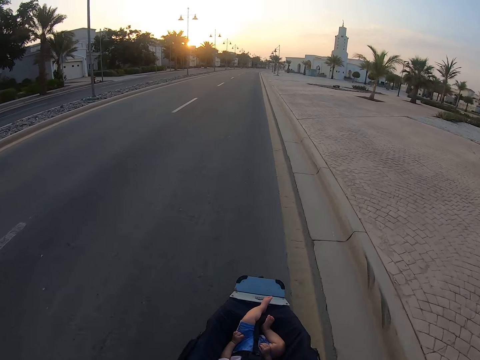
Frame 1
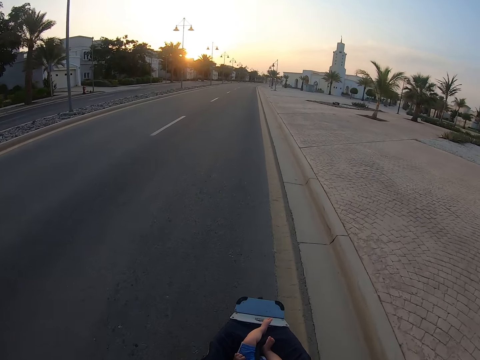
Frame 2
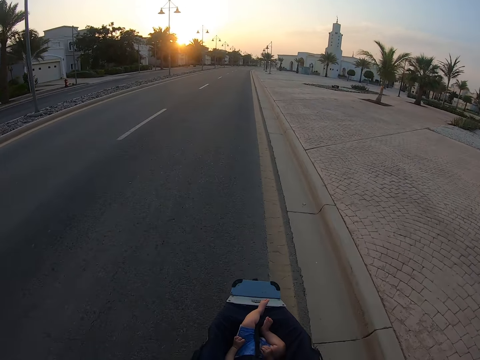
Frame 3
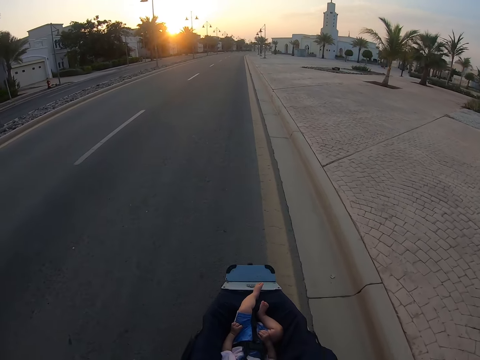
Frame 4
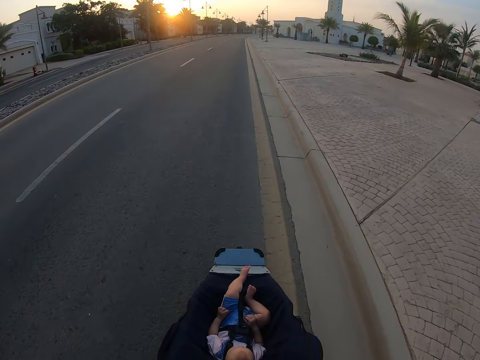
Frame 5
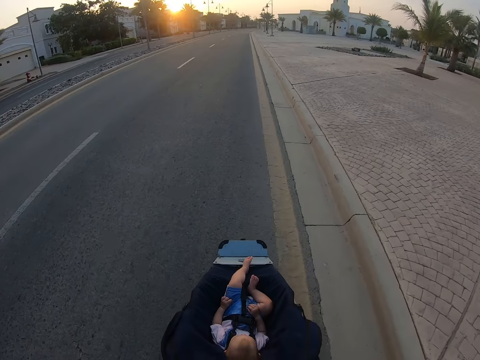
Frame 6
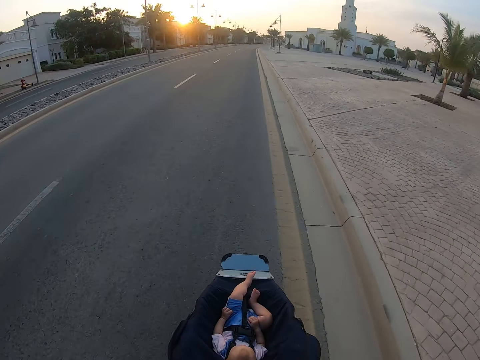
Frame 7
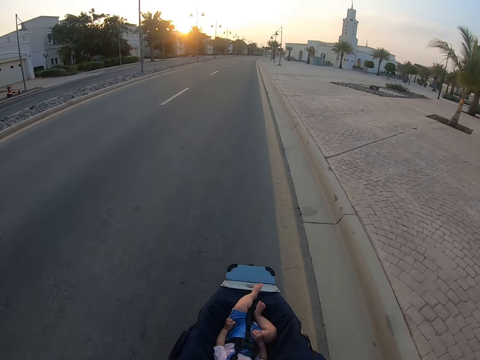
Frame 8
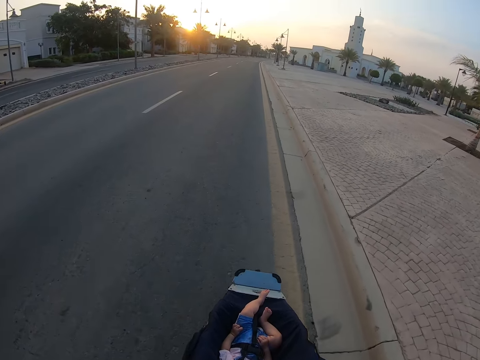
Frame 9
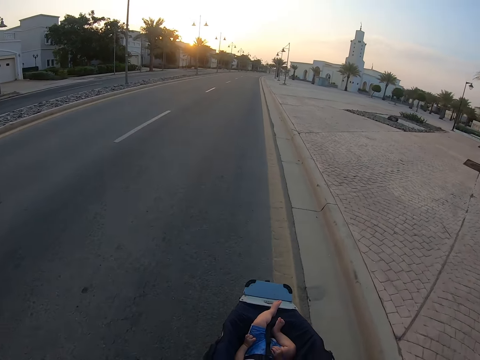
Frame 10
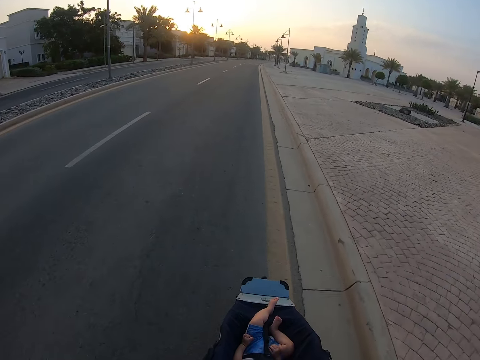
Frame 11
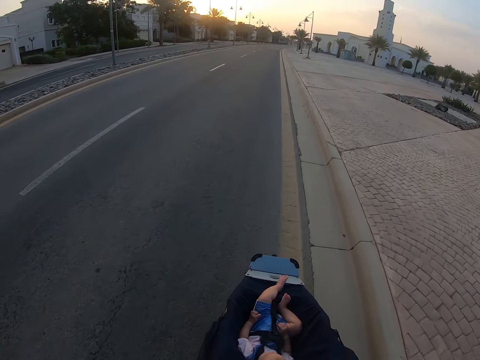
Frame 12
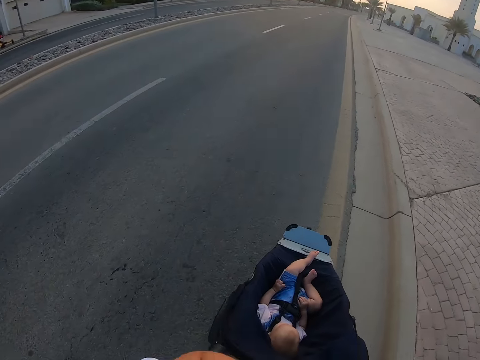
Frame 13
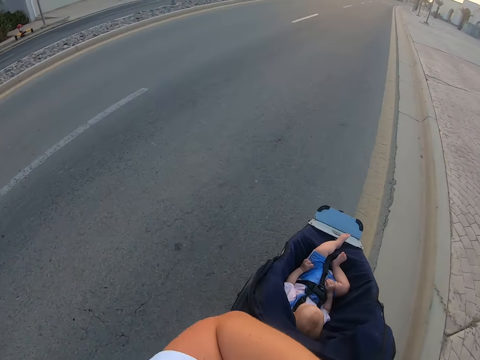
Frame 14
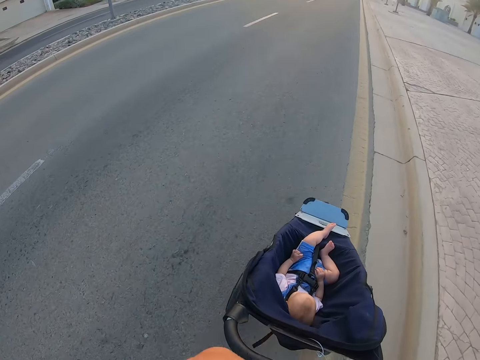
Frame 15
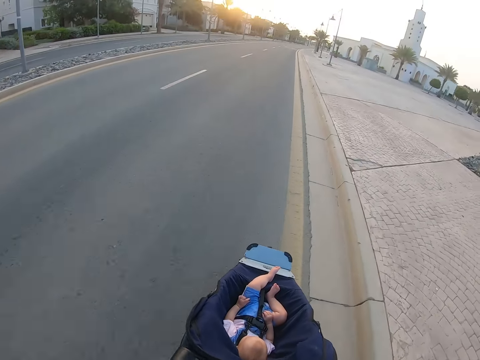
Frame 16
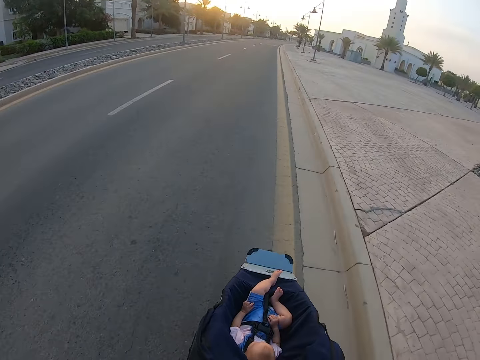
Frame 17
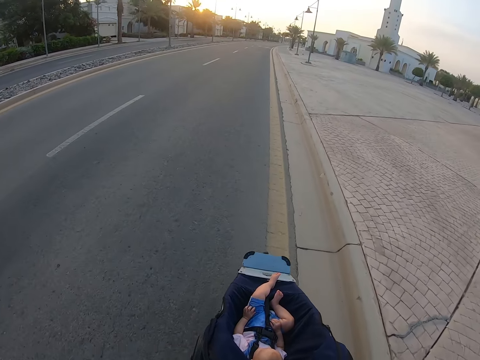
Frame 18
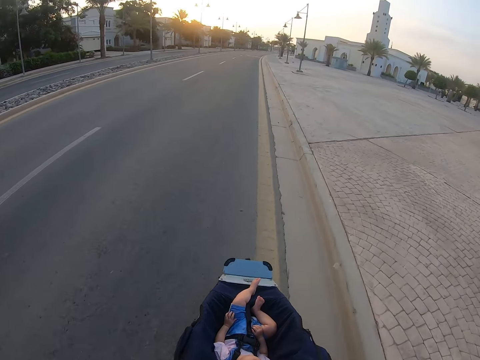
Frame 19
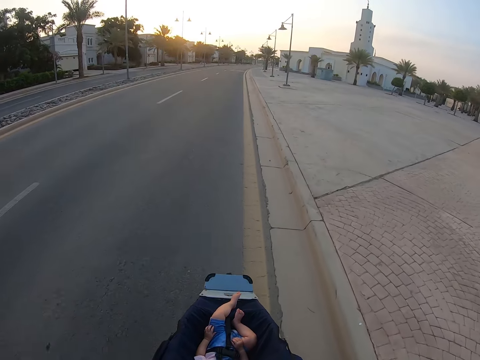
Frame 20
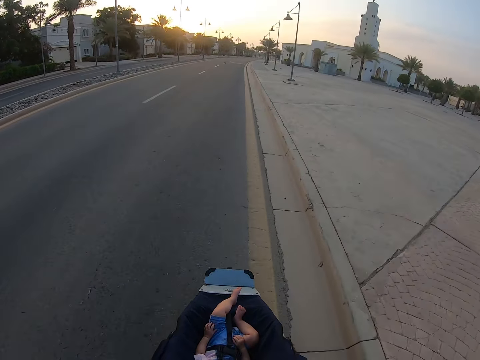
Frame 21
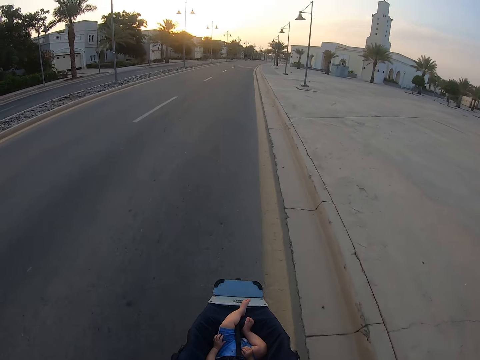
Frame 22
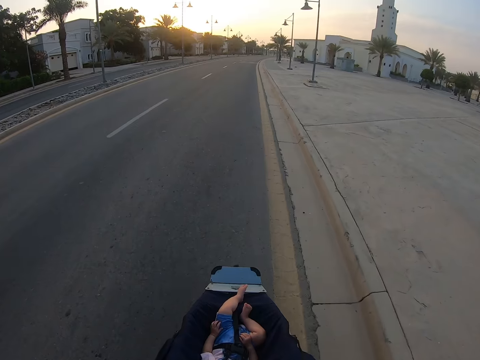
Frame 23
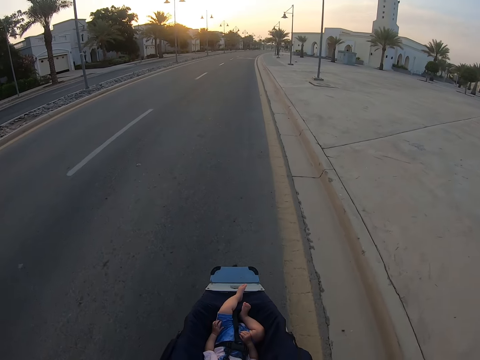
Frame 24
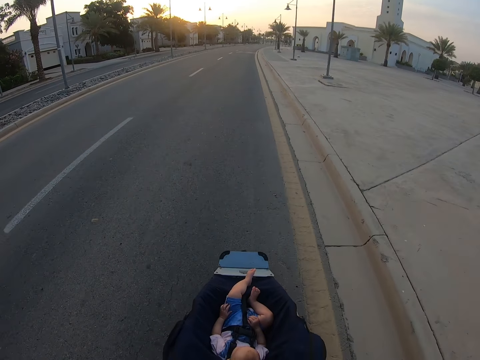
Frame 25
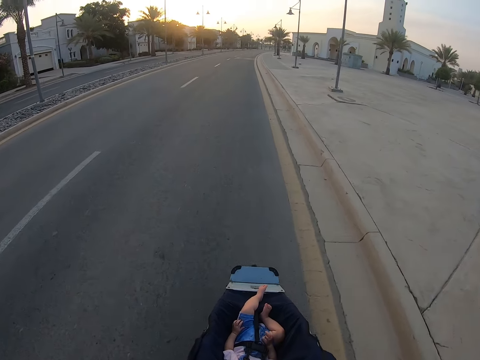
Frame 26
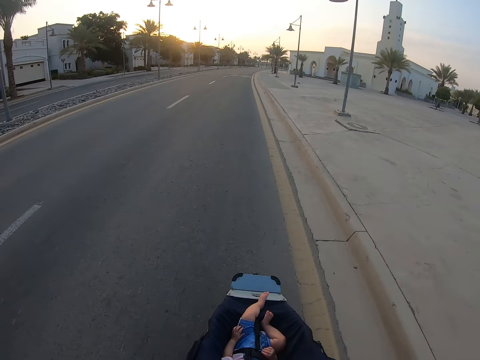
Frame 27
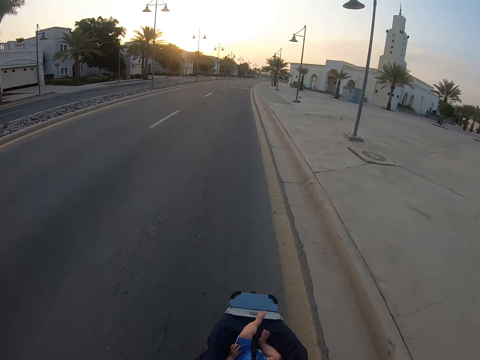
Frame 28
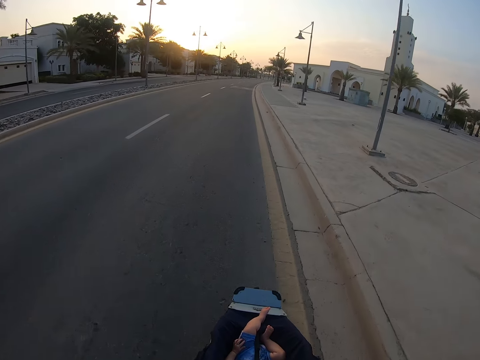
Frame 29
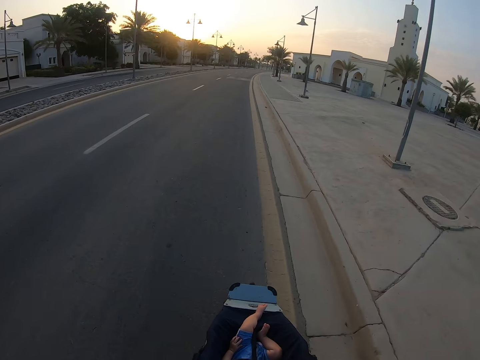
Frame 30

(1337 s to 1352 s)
The camera wearer lifts a hand.

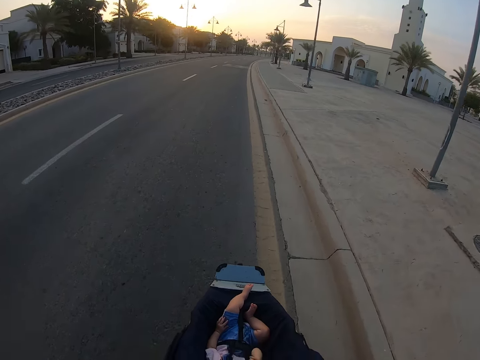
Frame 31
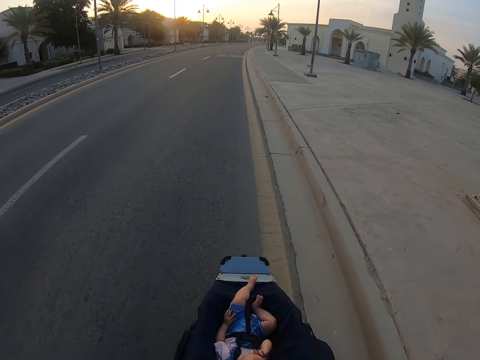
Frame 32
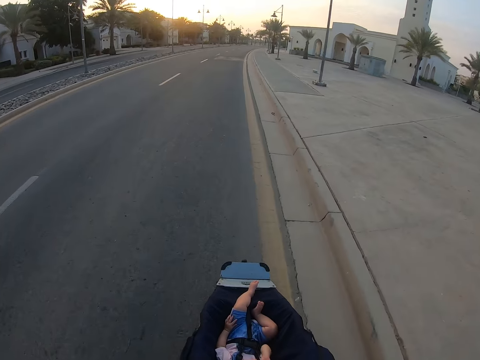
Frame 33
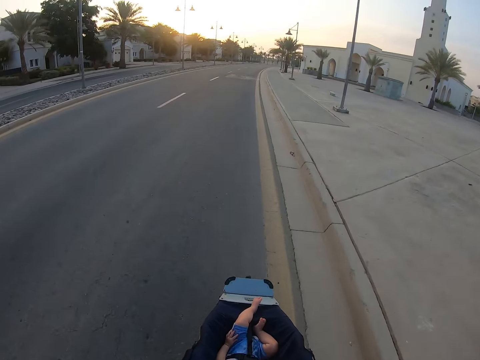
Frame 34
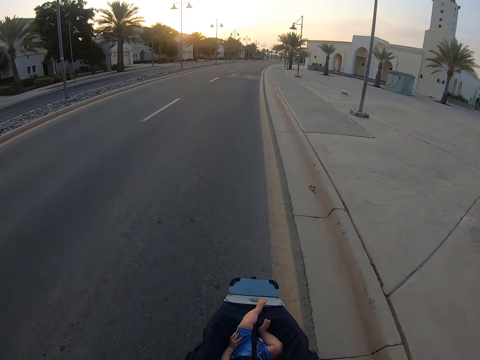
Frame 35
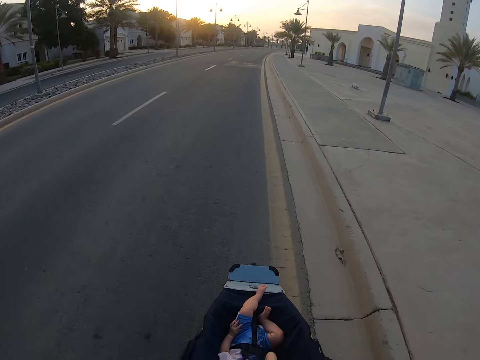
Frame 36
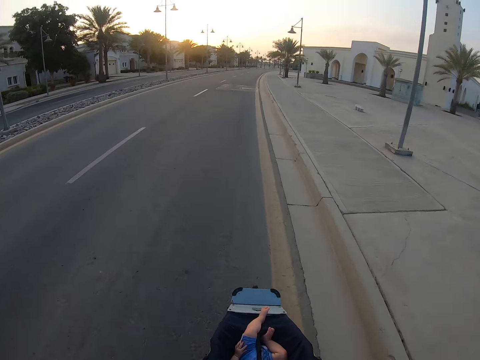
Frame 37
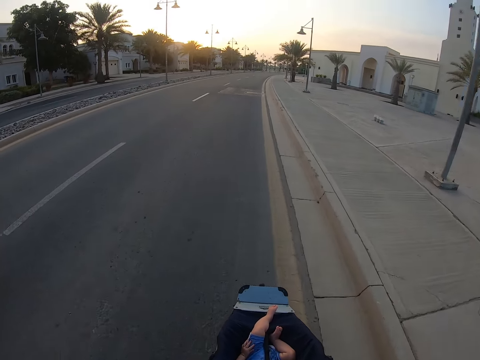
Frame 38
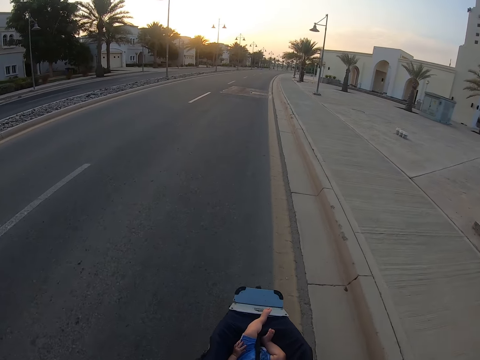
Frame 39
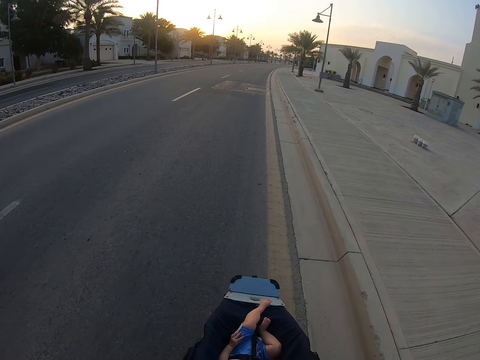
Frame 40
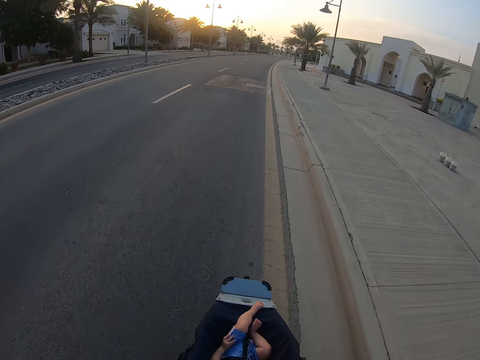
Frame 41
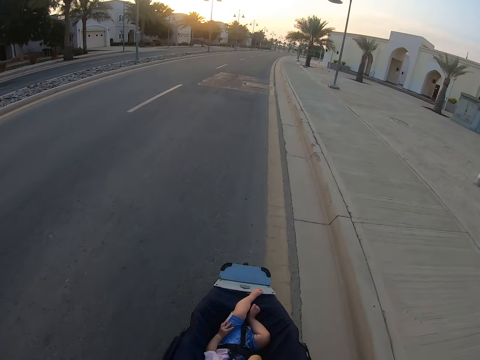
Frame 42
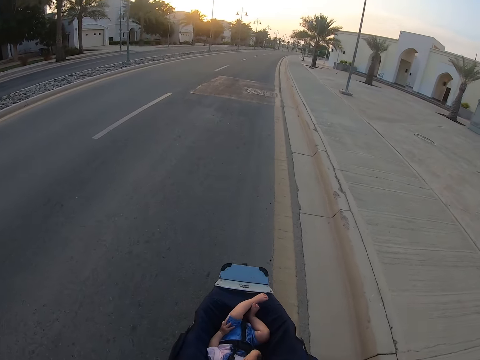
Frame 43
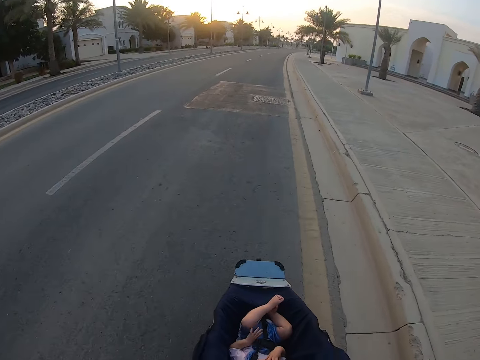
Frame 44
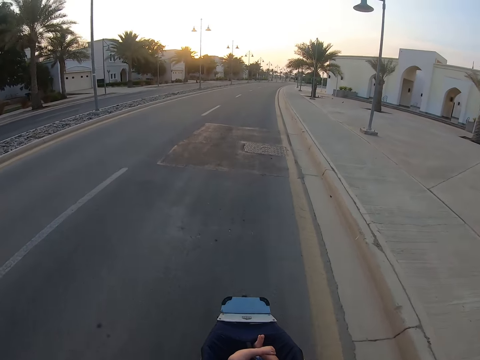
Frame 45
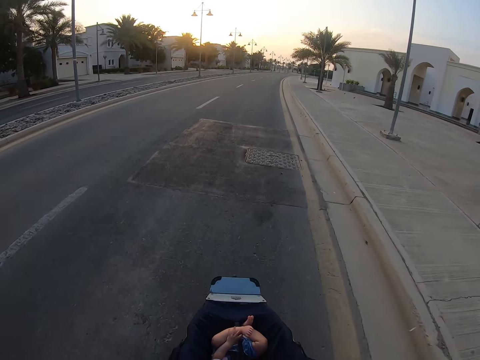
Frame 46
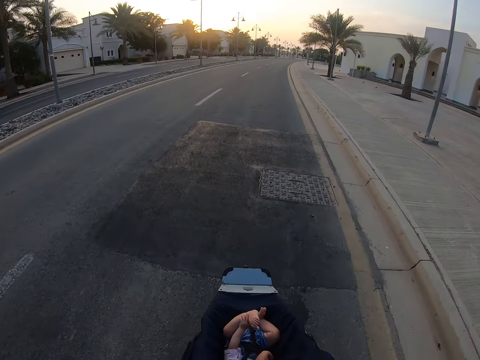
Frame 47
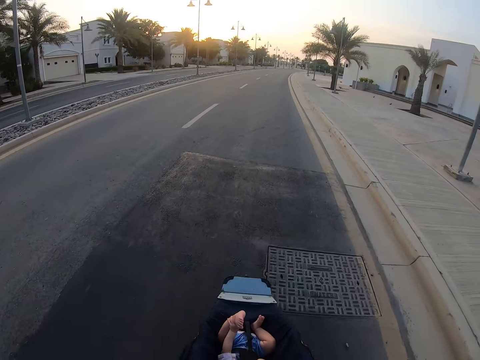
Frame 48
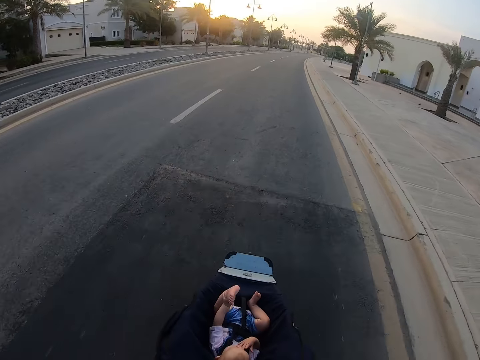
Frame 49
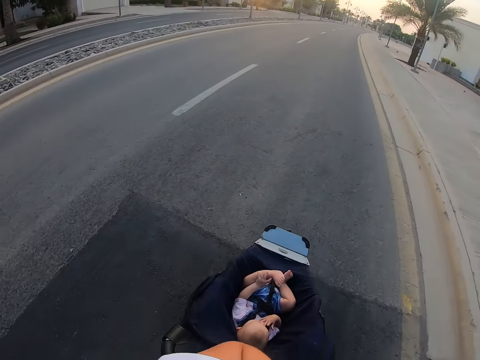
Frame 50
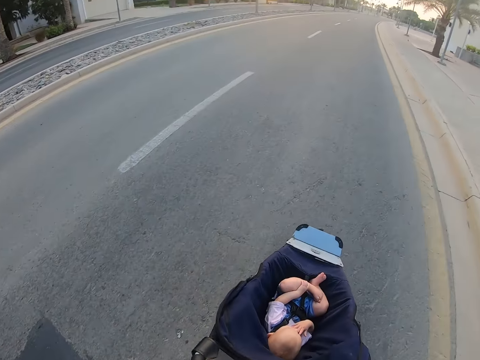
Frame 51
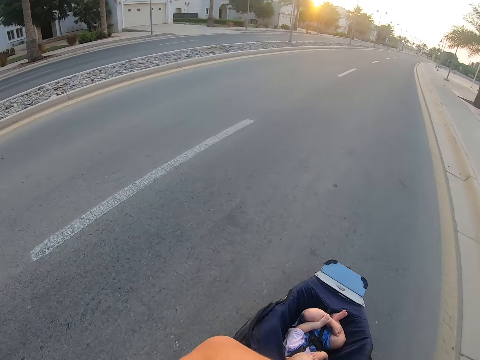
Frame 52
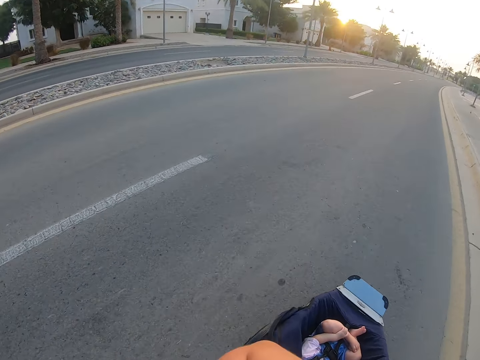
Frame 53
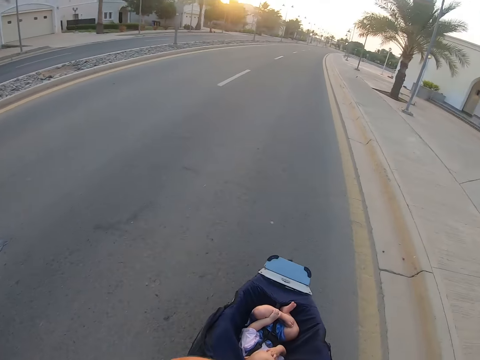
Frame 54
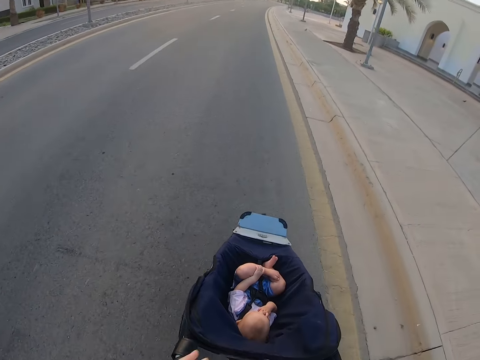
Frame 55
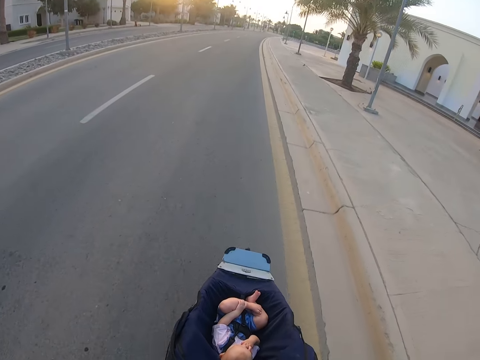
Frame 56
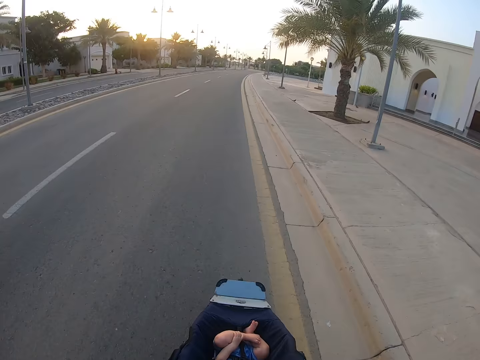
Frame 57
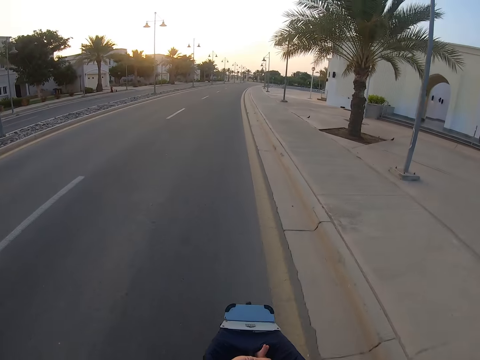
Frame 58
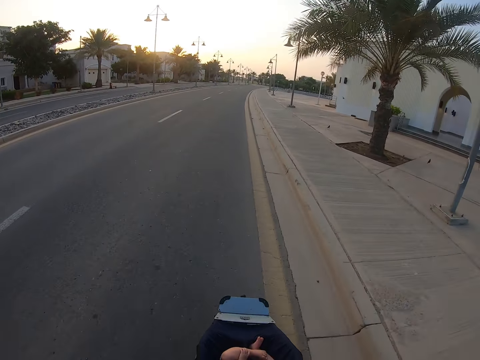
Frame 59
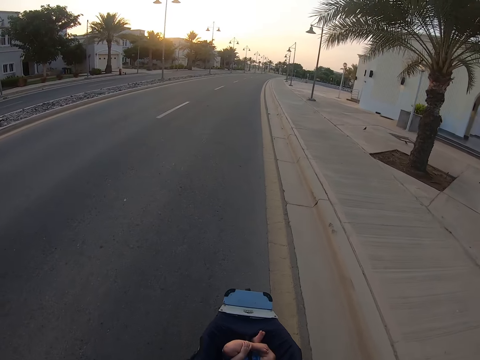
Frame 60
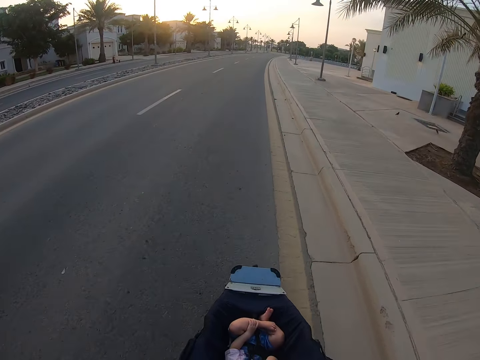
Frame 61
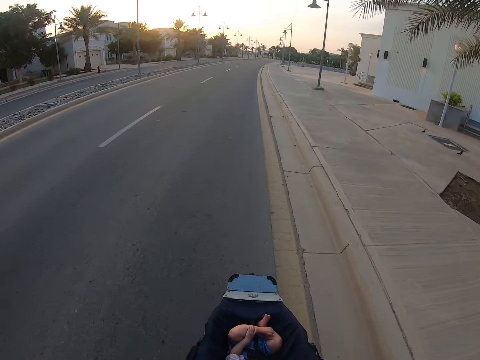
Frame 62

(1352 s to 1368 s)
A baby lifts a leg. The baby scratches the leg. The camera wearer moves a hand.
